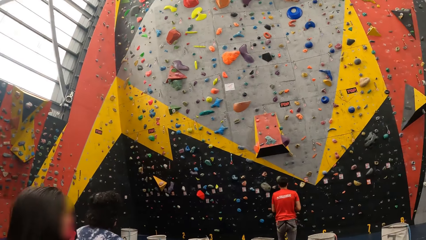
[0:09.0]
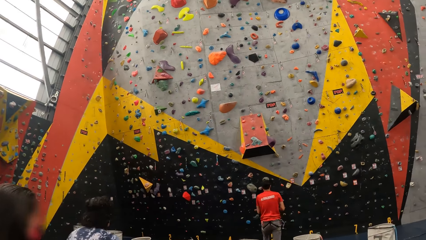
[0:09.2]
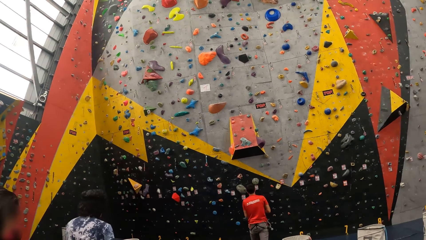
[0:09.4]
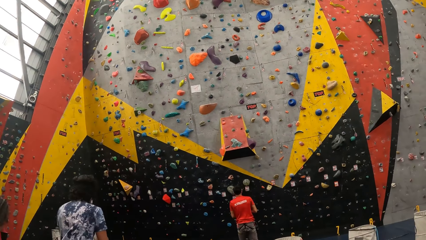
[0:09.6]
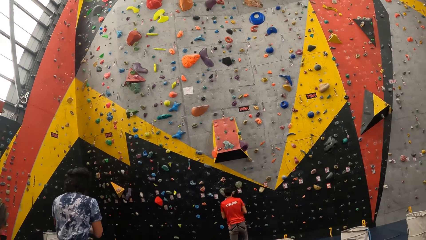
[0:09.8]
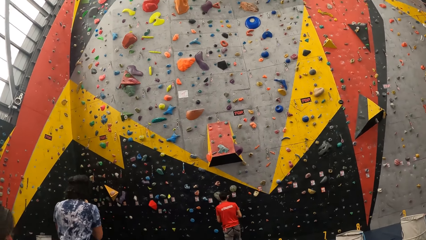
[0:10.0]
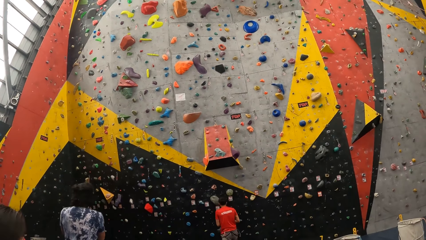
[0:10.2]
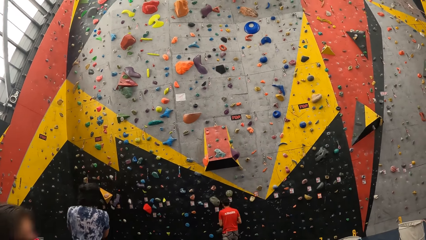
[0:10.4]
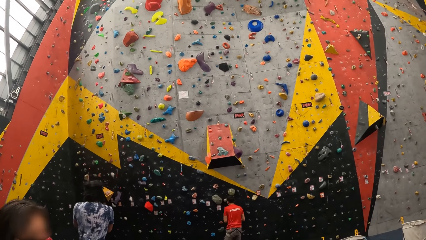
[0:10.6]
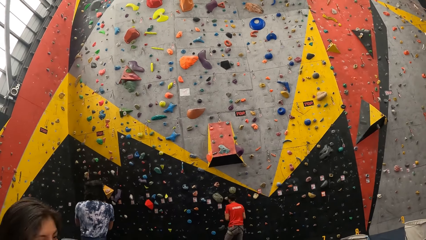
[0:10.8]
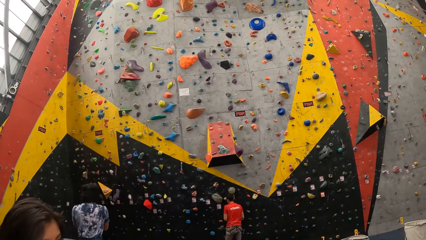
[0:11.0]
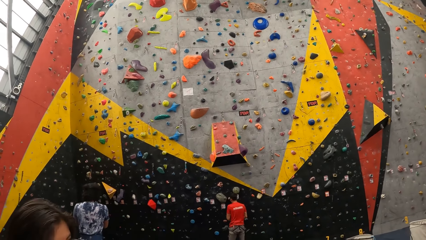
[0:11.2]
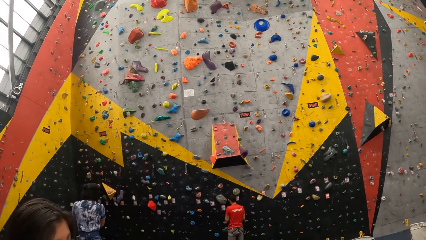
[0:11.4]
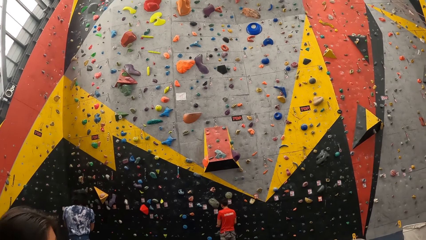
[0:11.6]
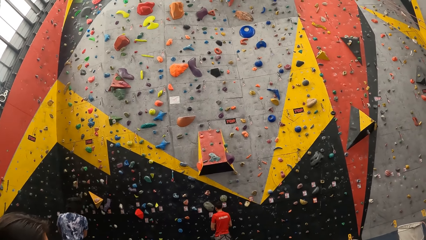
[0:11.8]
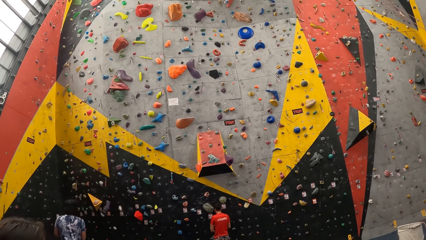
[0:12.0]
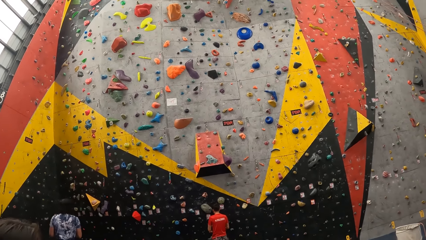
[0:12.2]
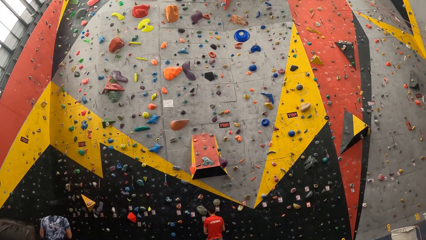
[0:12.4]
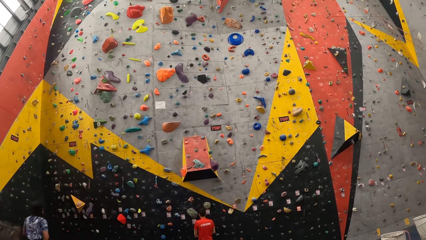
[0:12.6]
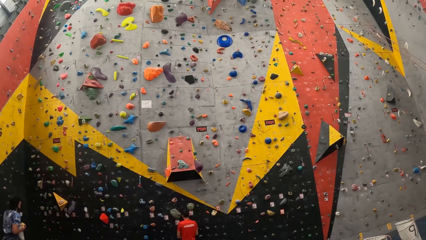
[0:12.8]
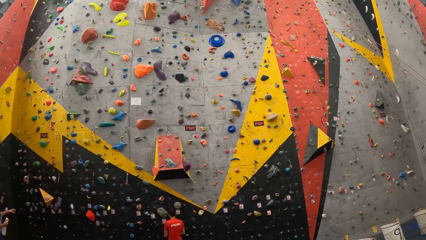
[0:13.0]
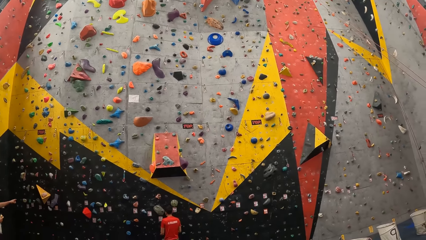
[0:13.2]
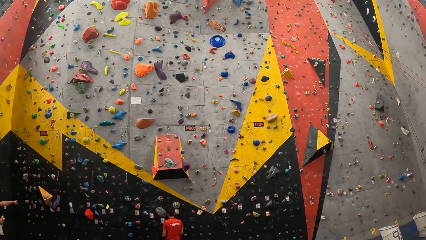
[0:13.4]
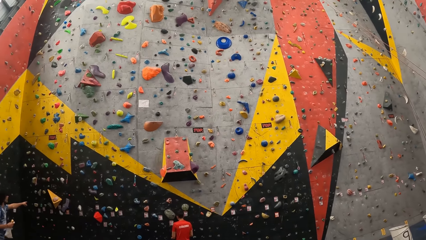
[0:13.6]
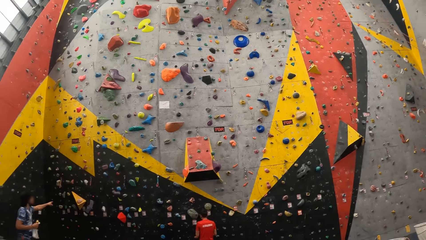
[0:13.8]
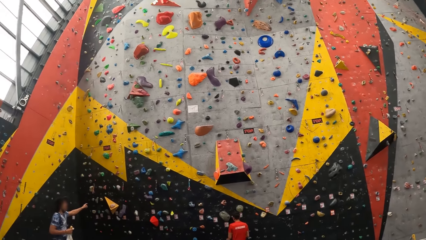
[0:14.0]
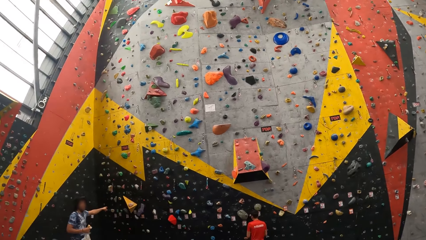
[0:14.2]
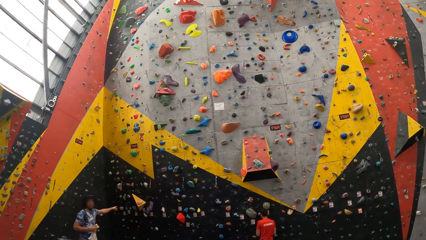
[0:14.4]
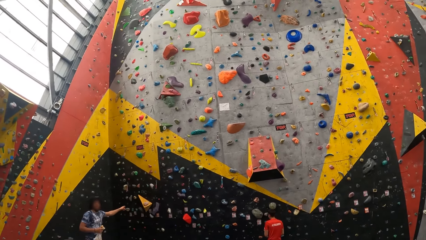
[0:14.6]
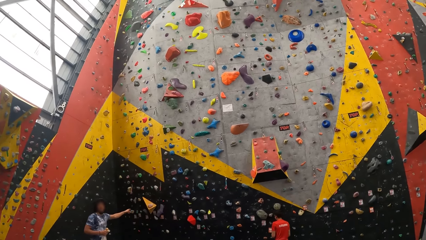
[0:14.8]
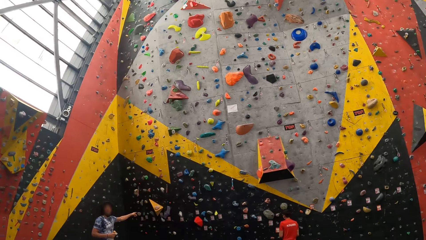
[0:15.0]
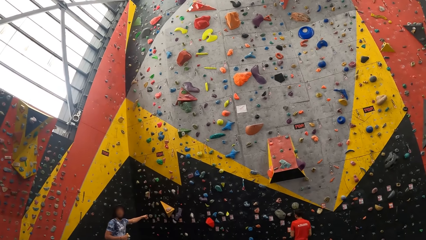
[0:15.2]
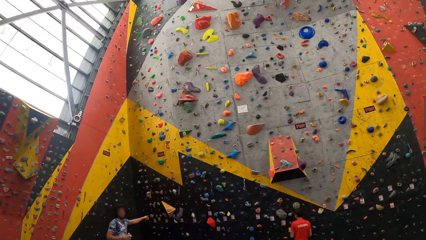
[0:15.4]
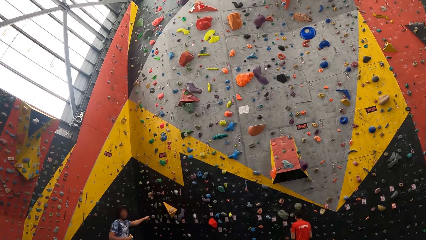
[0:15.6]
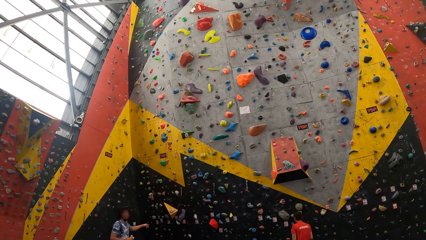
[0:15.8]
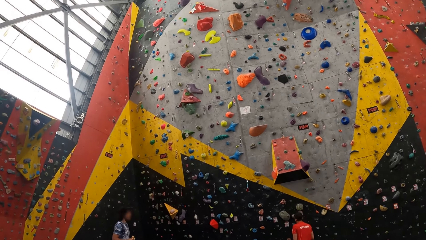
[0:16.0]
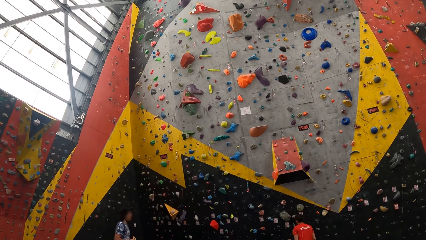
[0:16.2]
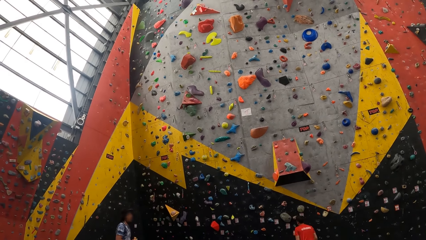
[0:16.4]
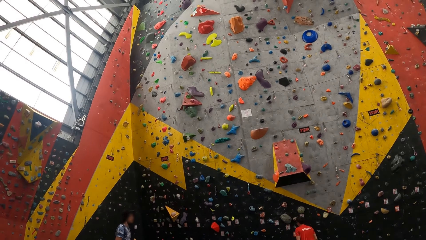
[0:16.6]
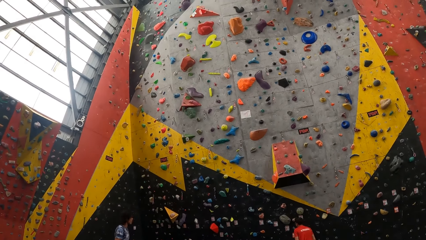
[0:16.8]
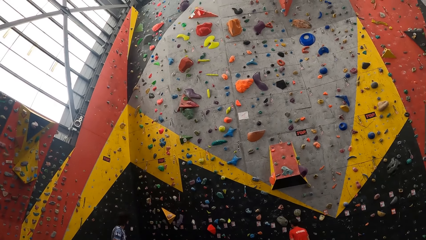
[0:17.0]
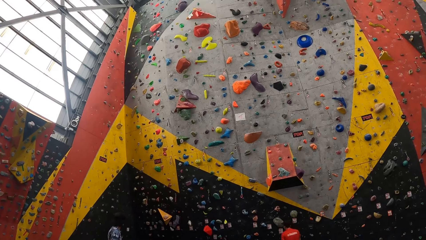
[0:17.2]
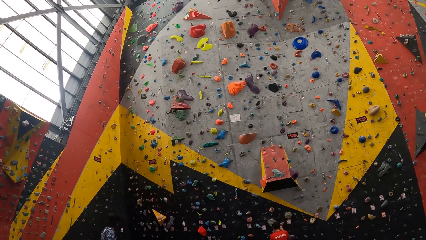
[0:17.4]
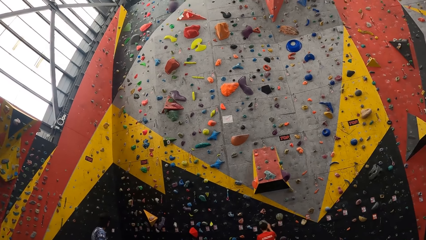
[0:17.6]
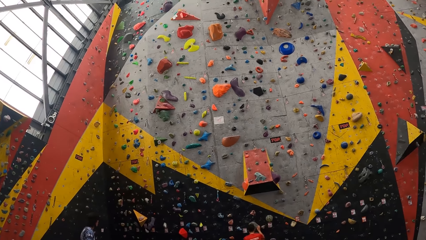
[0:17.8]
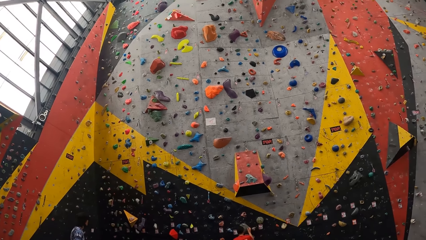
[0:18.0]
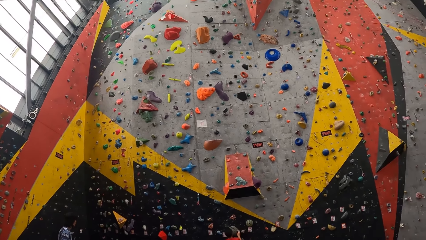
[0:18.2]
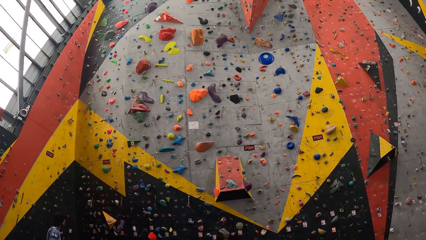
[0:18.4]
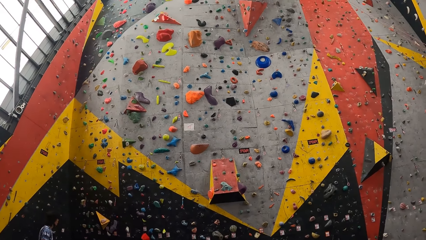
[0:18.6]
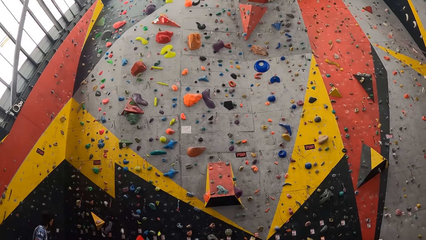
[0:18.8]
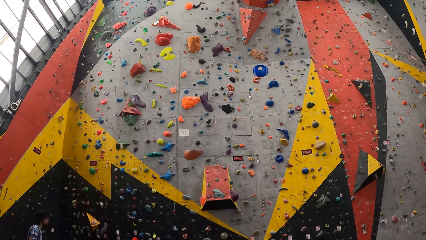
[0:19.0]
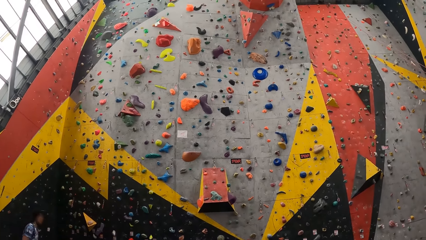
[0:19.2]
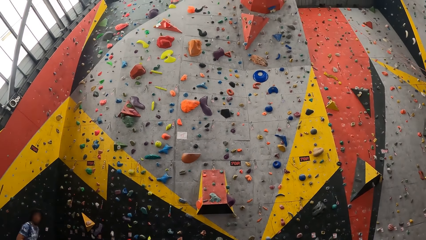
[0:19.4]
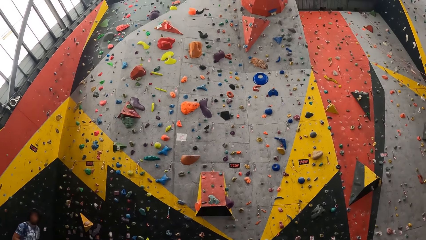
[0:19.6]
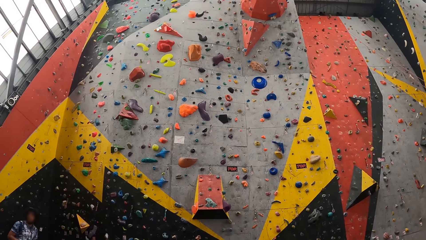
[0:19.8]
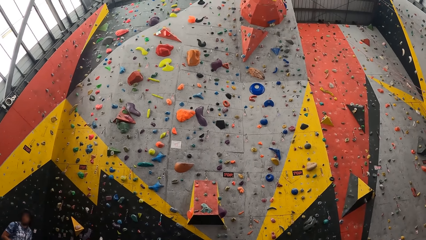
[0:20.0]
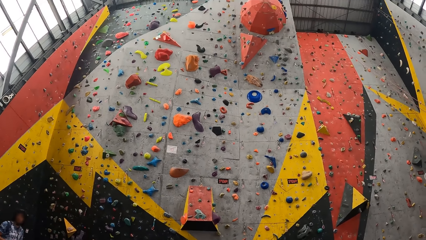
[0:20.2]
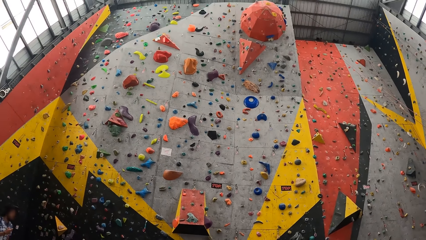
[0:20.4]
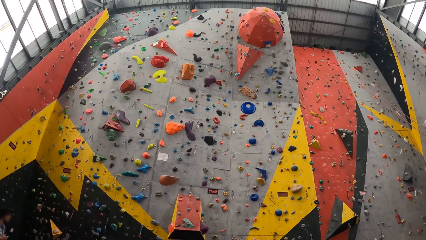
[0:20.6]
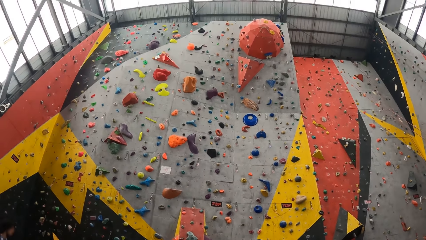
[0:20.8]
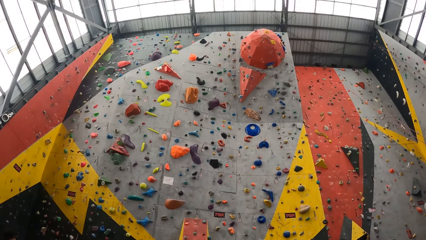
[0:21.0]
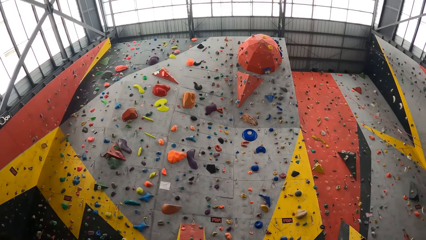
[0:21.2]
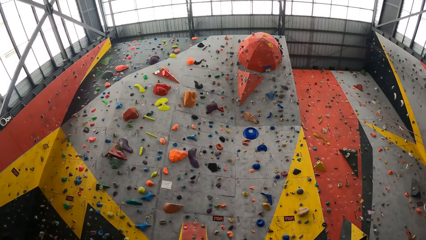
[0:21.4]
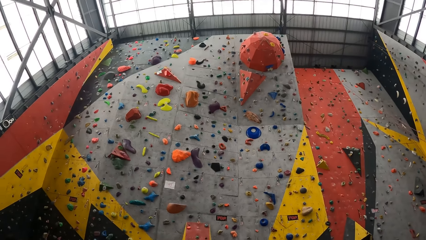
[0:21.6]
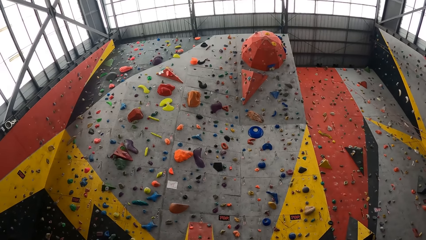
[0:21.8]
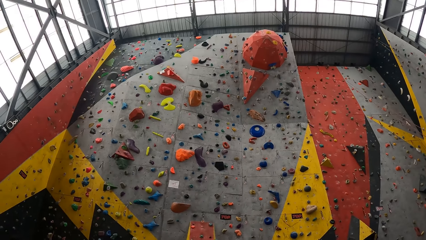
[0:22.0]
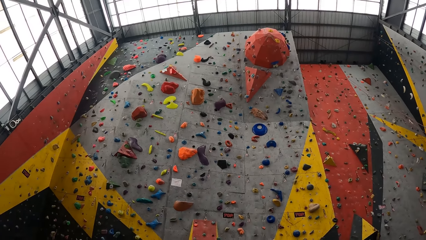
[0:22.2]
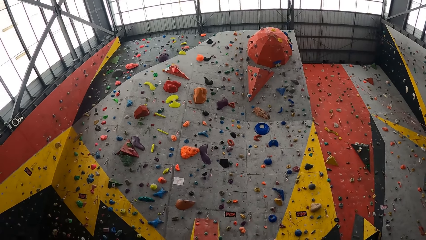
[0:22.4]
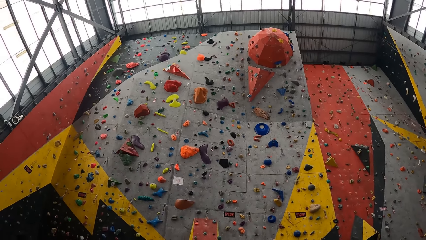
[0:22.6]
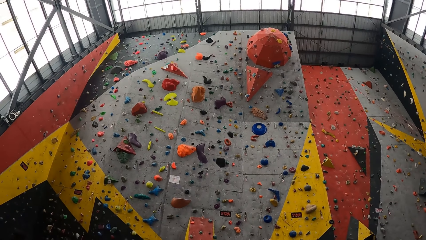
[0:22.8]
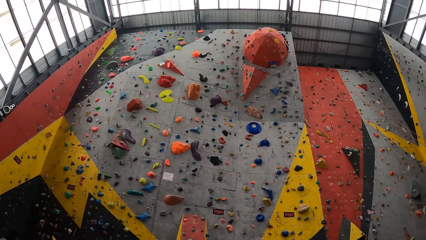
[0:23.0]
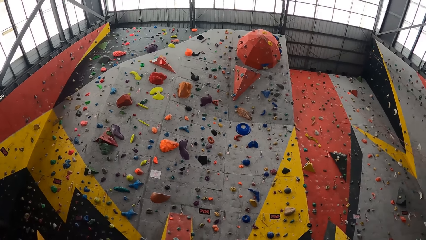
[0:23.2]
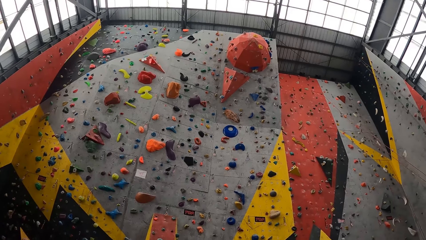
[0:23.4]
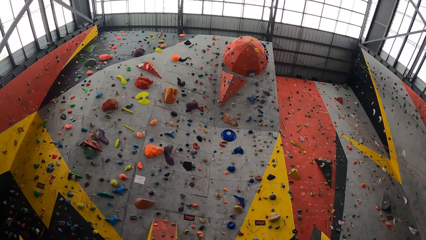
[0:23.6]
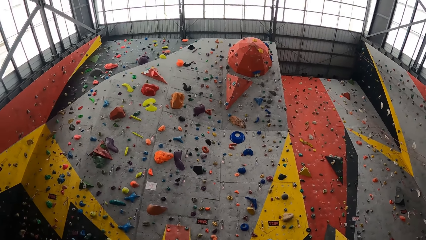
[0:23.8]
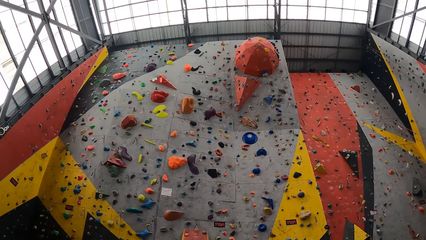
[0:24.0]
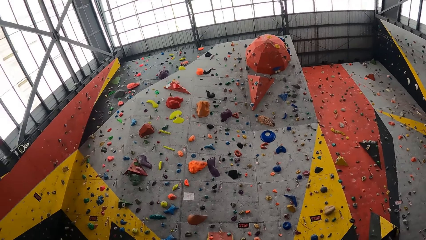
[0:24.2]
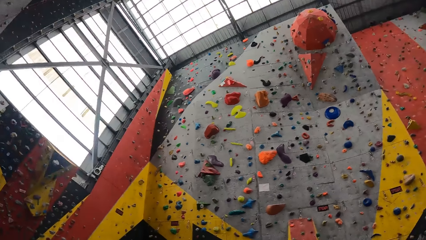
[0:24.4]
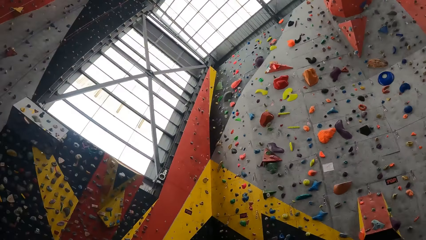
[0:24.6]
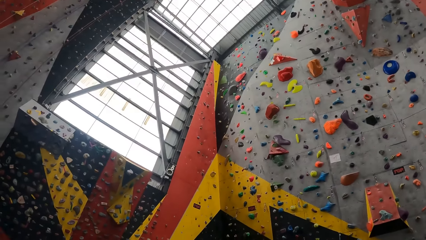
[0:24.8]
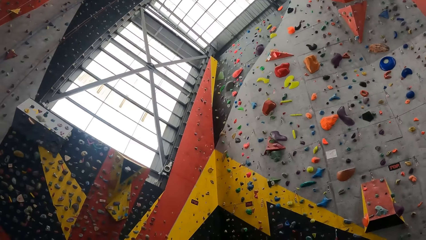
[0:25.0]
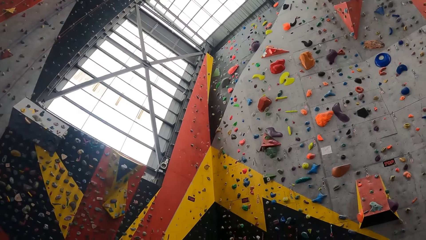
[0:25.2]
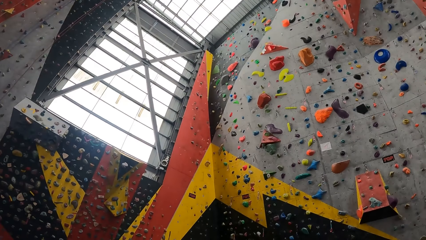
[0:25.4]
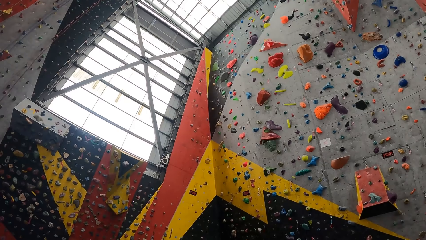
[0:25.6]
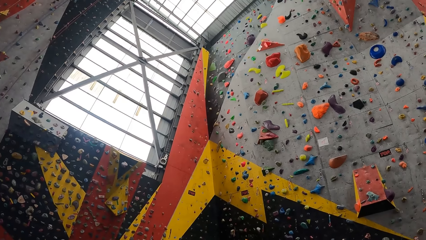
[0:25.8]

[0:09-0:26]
A person stands next to the camera wearer. The camera wearer looks around. They look at the bouldering wall.
